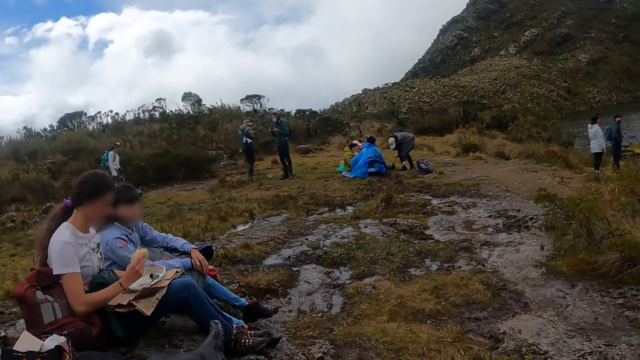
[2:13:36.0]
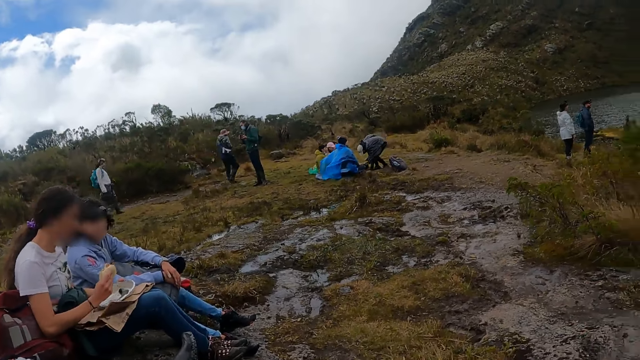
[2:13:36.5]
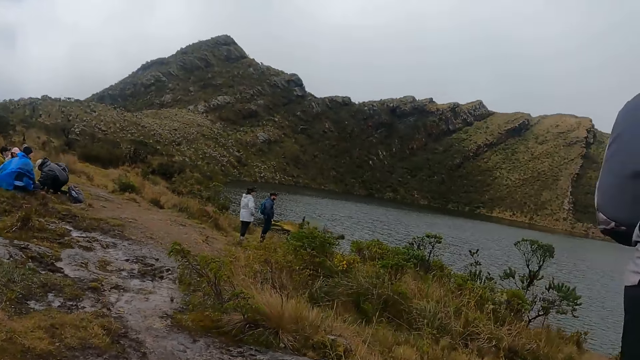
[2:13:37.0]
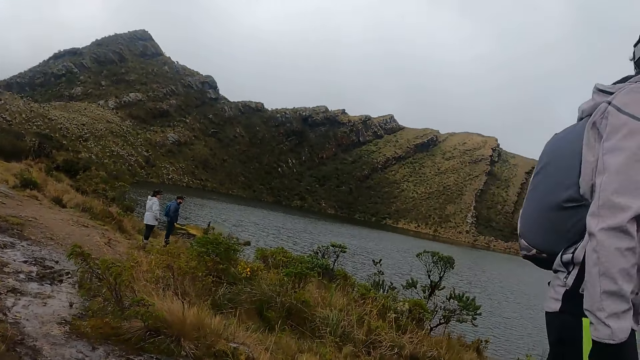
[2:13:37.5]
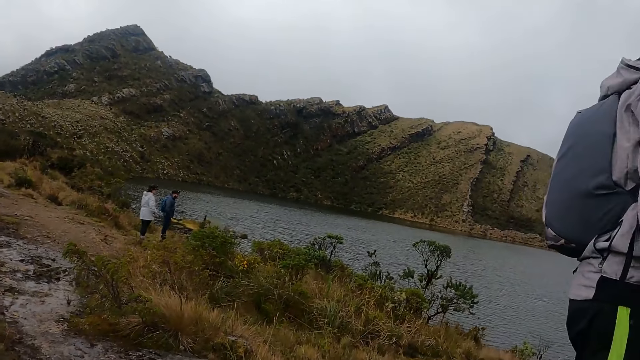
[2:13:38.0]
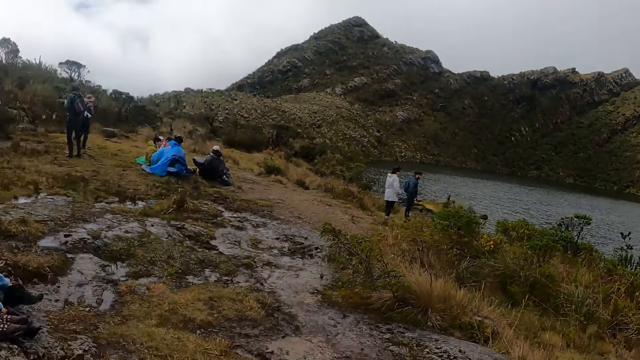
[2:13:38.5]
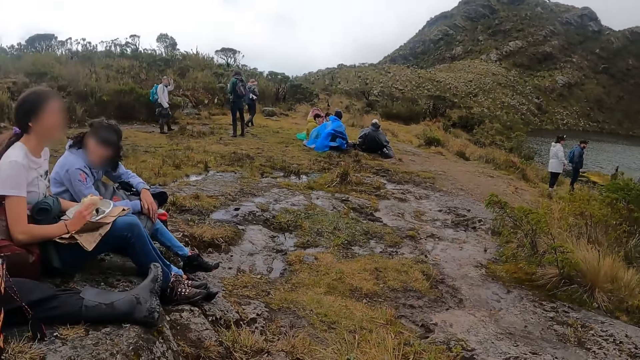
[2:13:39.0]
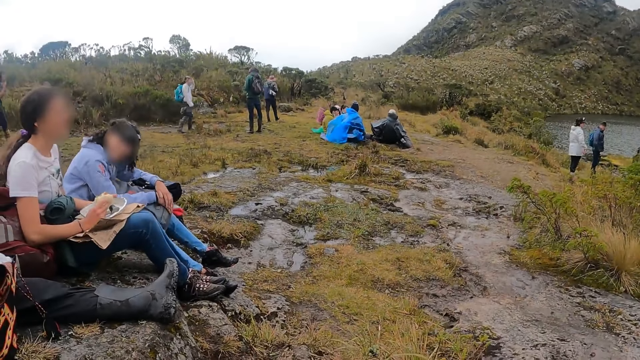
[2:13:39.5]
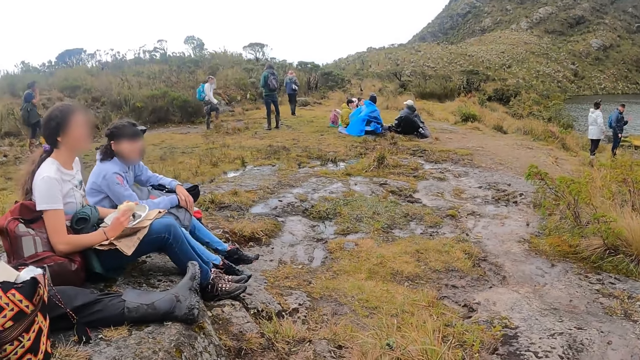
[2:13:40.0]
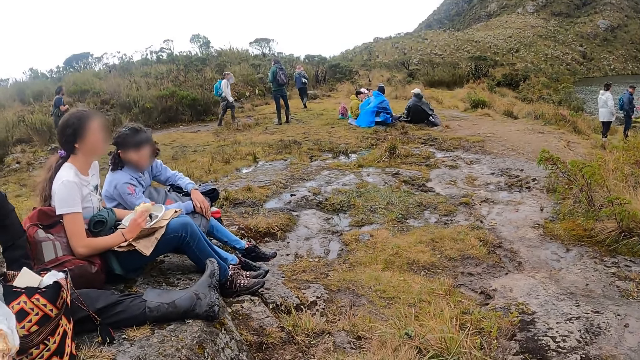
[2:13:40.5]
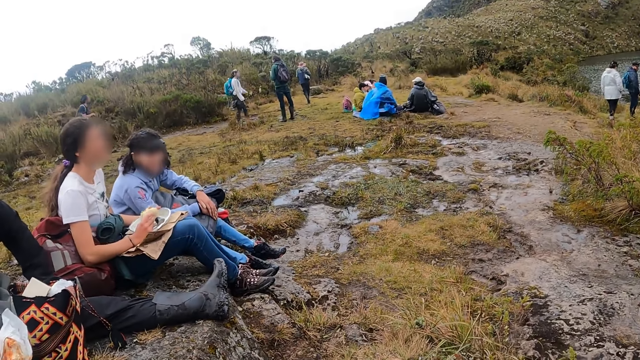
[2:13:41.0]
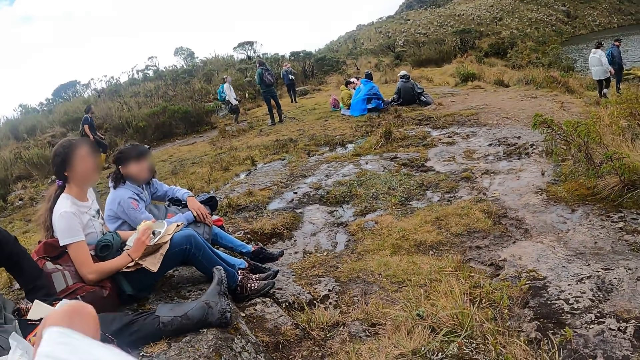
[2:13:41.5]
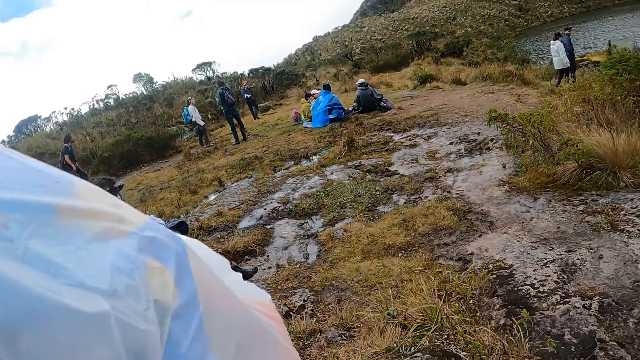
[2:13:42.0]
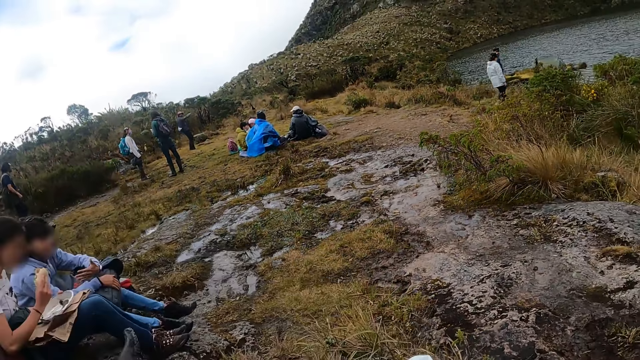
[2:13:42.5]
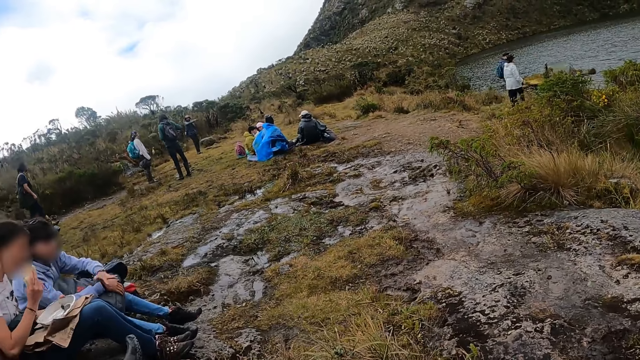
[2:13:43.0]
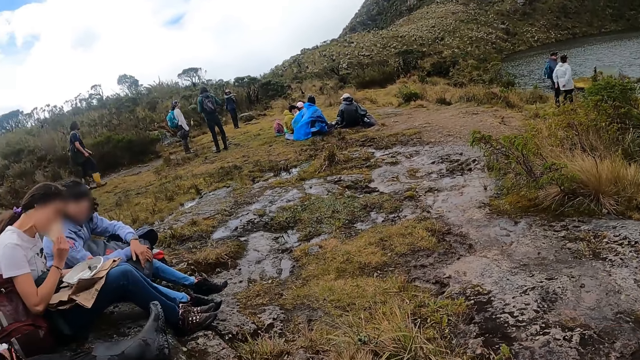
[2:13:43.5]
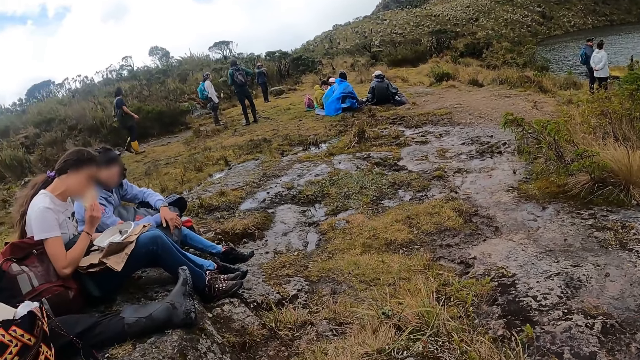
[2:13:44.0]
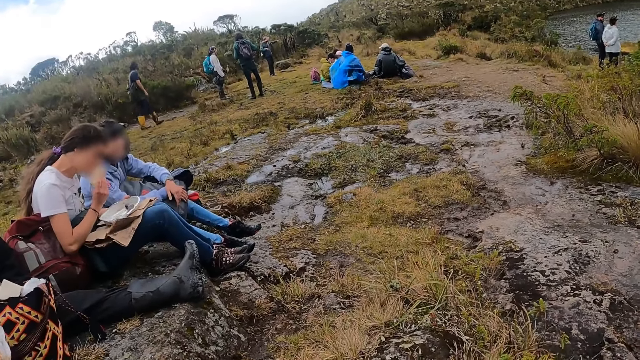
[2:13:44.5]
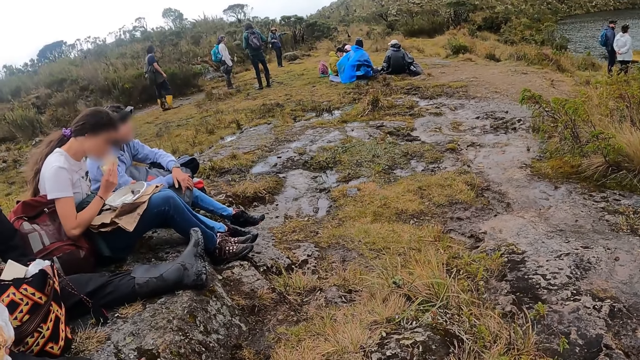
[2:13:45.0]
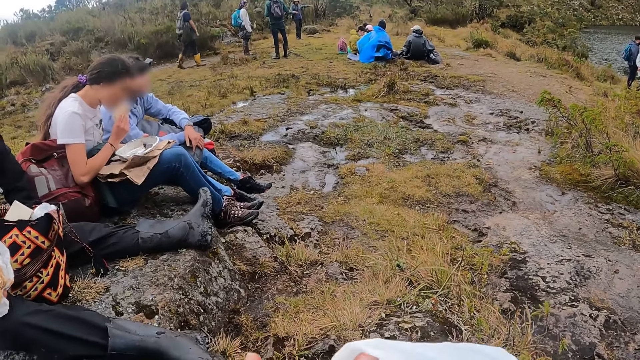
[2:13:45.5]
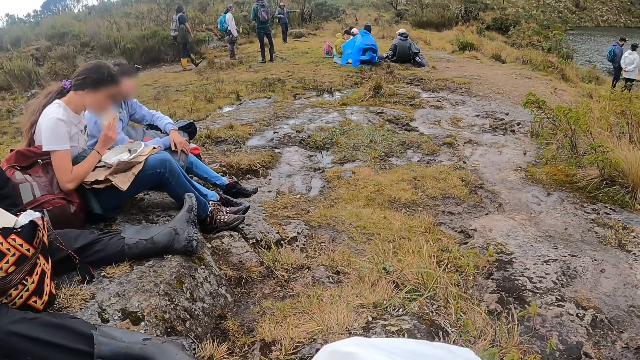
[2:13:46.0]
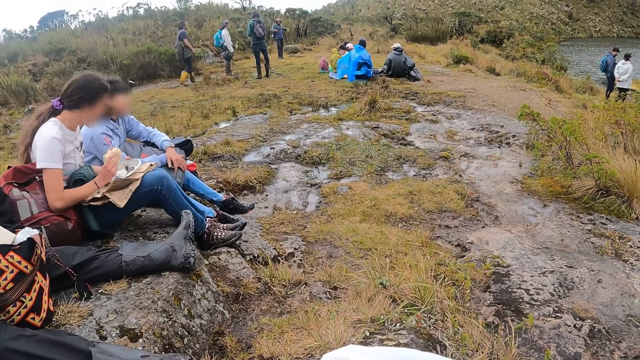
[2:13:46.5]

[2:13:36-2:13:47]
The camera wearer looks around. She holds the plastic bag in her left hand.

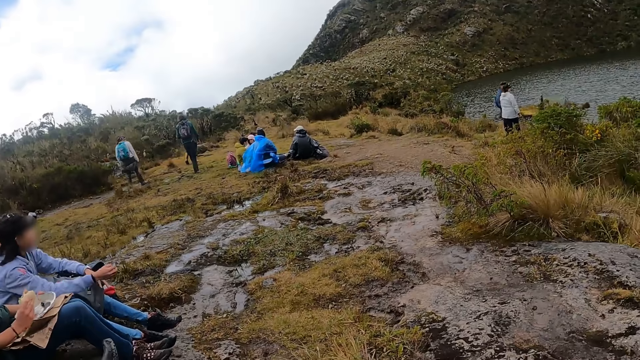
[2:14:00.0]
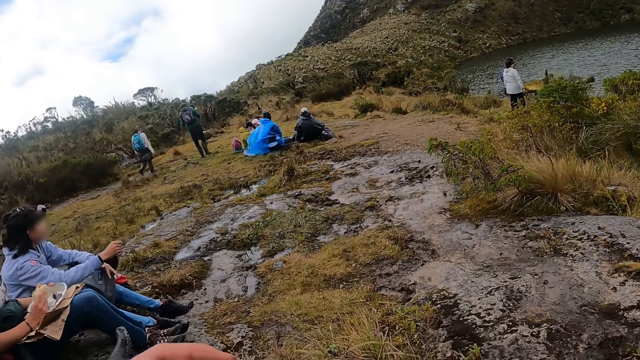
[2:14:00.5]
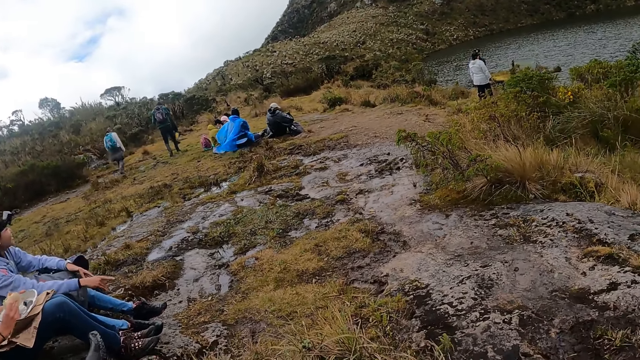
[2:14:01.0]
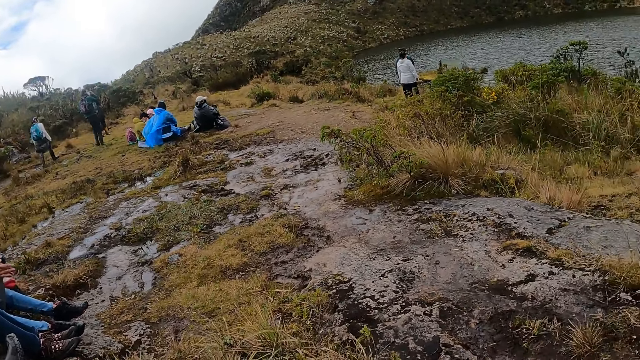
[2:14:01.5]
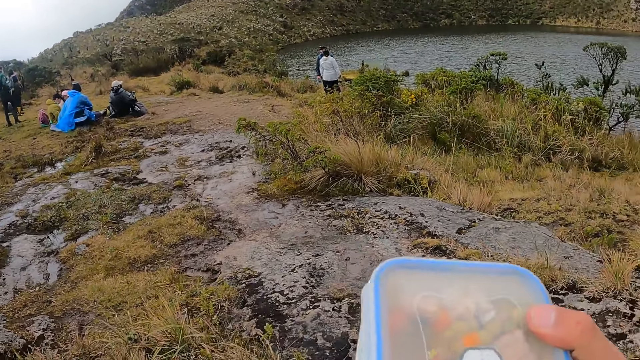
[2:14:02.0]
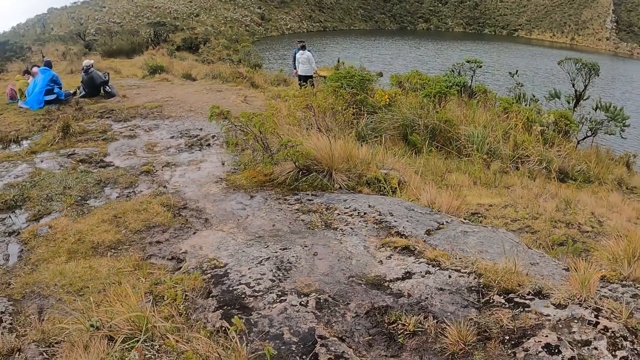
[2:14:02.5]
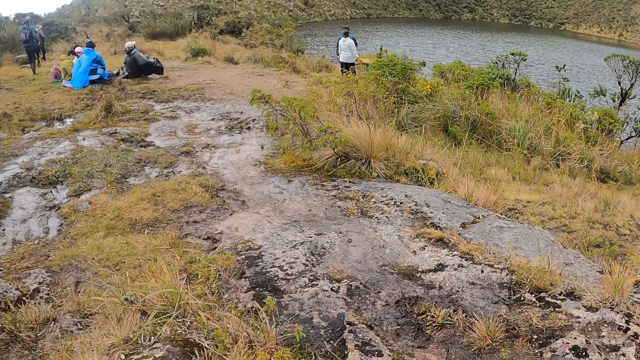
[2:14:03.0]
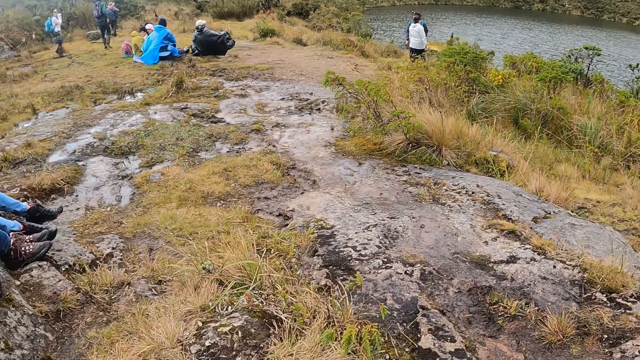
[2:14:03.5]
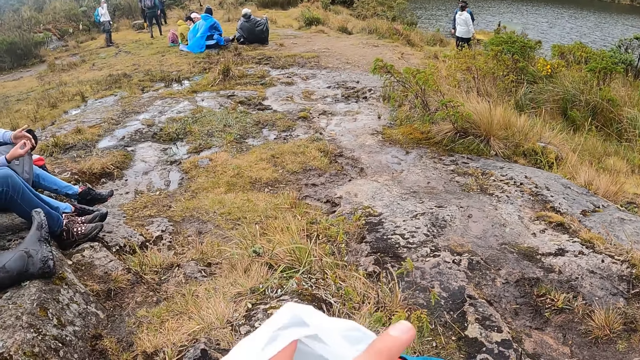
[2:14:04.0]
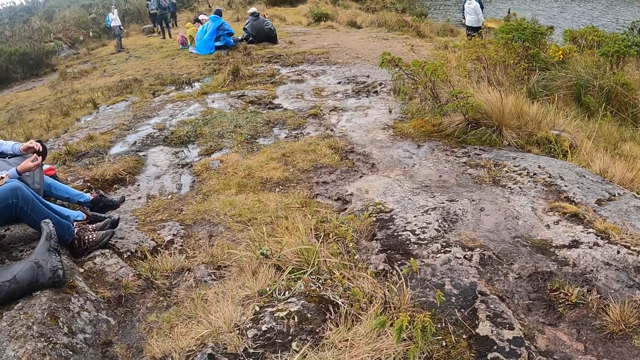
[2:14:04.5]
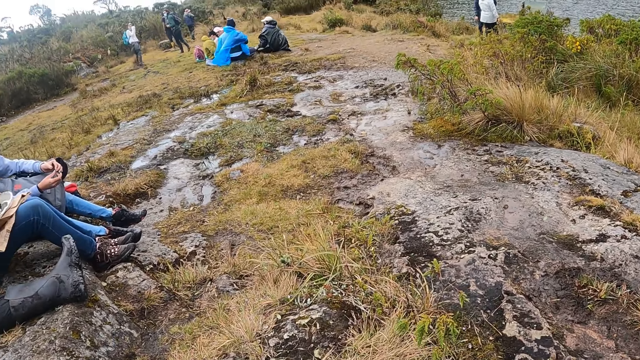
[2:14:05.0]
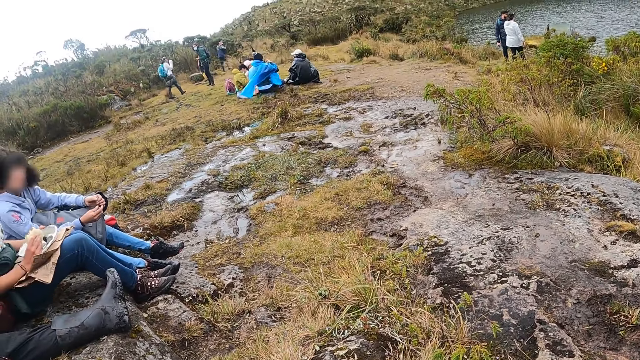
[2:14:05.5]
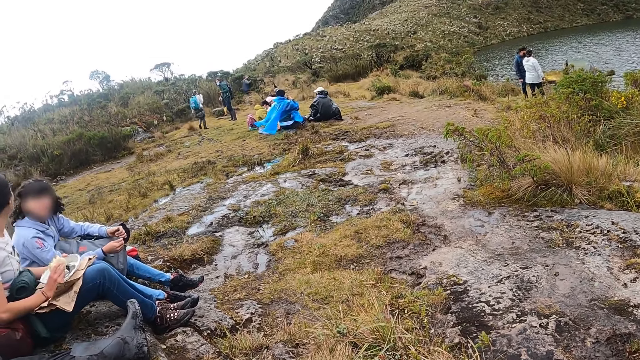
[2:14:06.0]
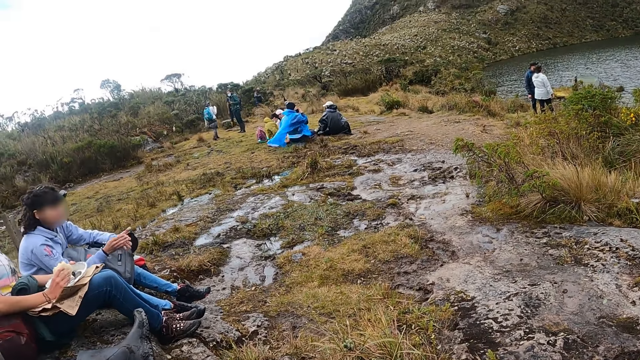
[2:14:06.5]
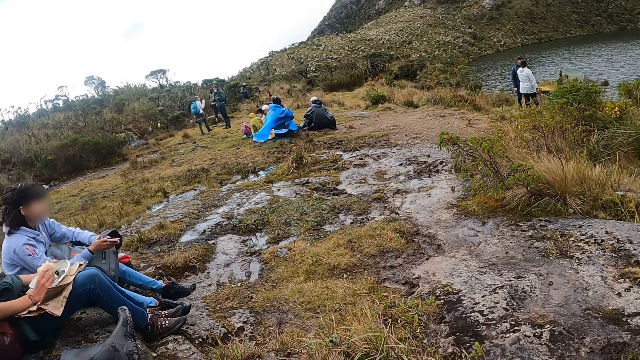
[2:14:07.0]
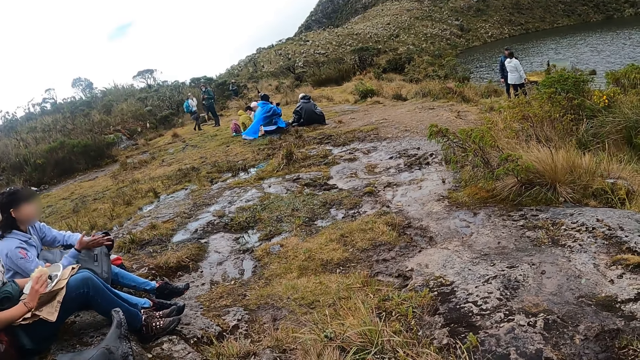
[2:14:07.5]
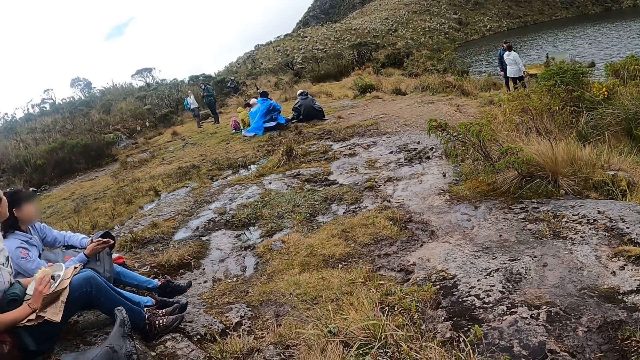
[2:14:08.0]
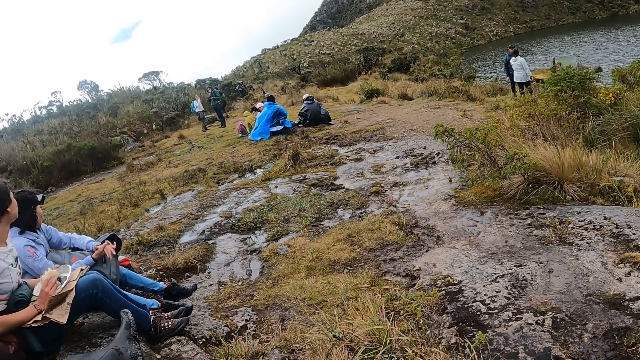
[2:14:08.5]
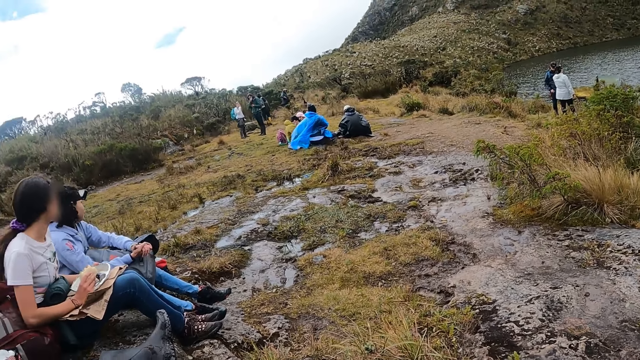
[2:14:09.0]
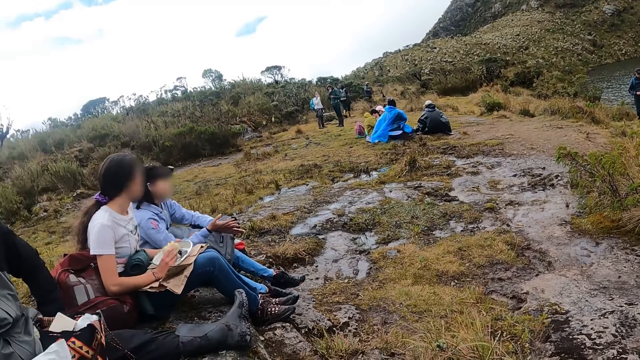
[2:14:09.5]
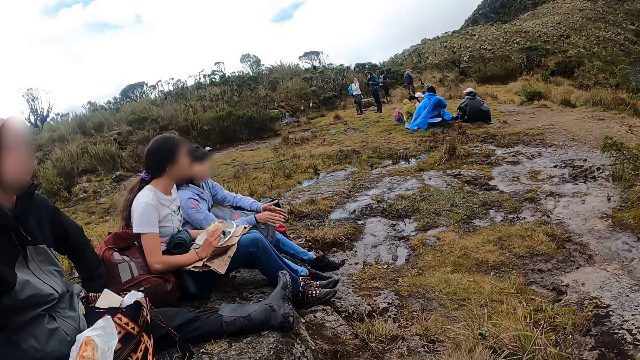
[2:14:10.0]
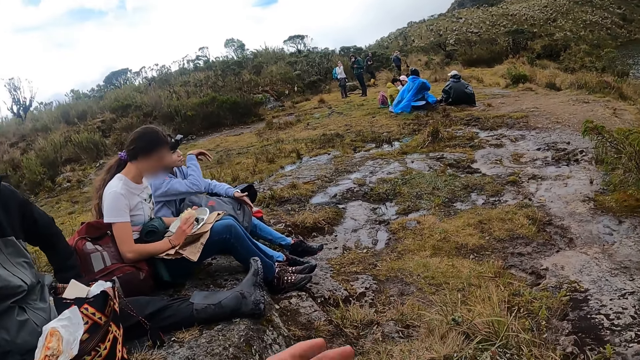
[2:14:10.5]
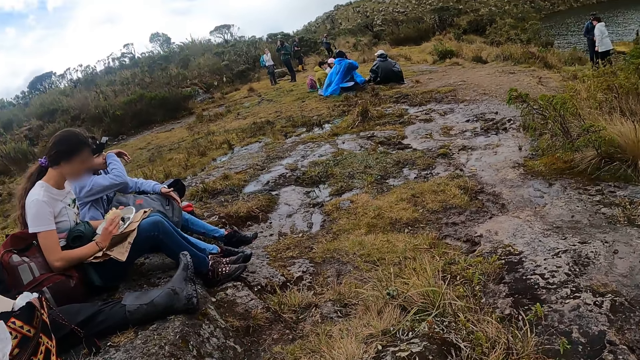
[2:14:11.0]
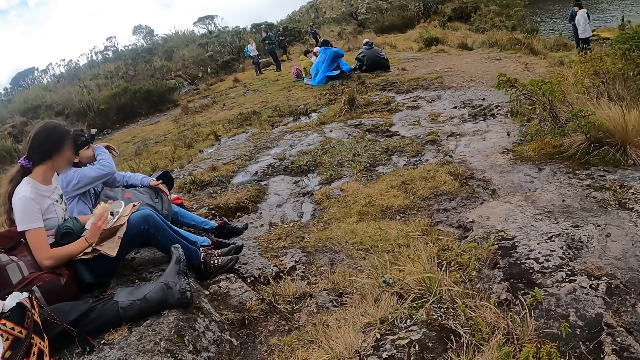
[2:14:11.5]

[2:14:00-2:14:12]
The camera wearer takes a disposable pack from the plastic bag in her left hand with her right hand. She moves the tin. She opens the plastic bag in her left hand. She moves the hand.
